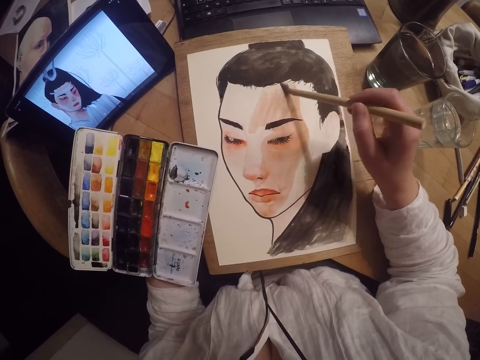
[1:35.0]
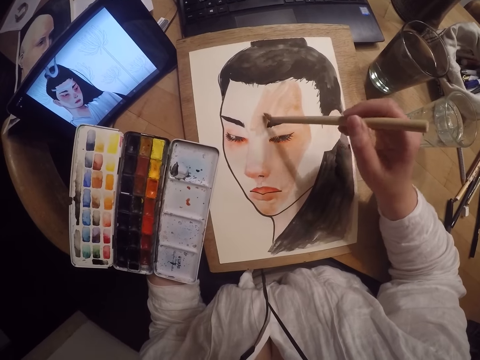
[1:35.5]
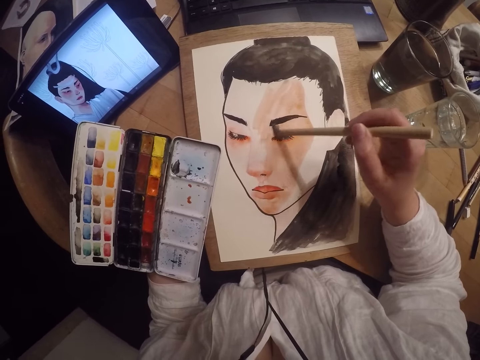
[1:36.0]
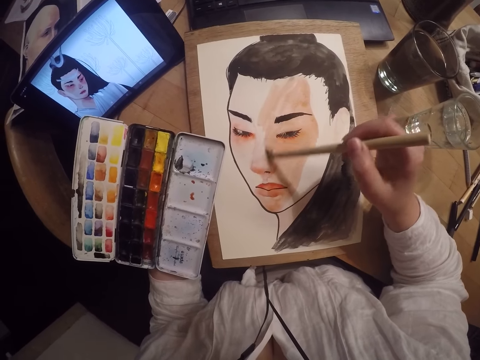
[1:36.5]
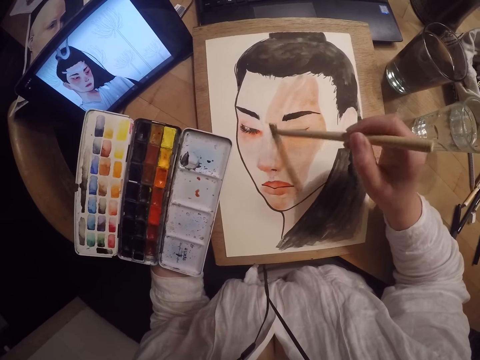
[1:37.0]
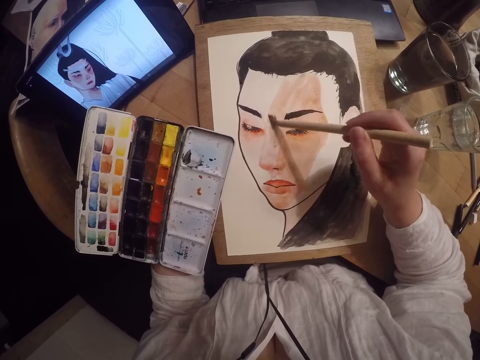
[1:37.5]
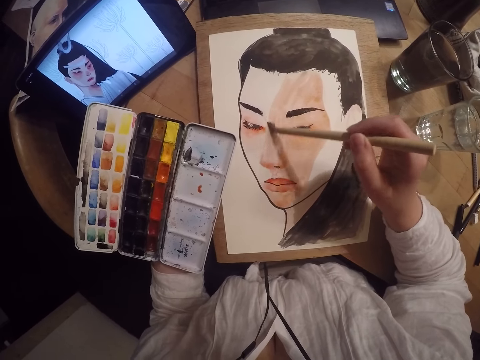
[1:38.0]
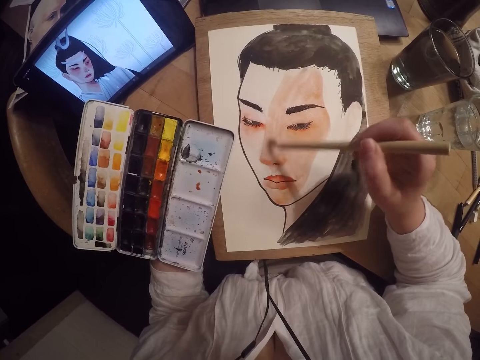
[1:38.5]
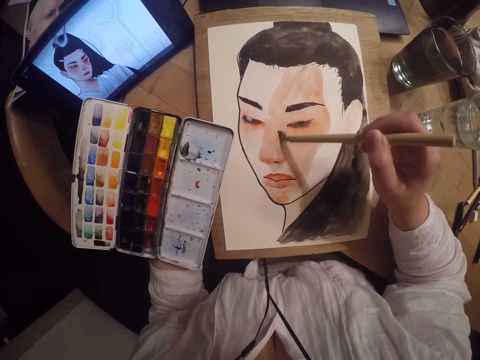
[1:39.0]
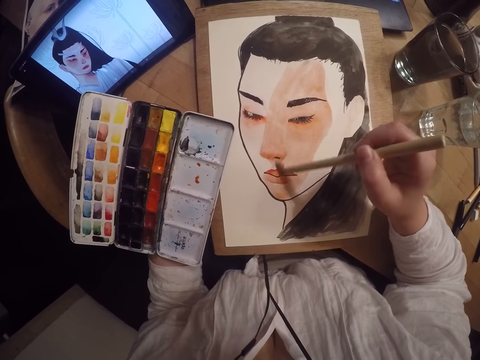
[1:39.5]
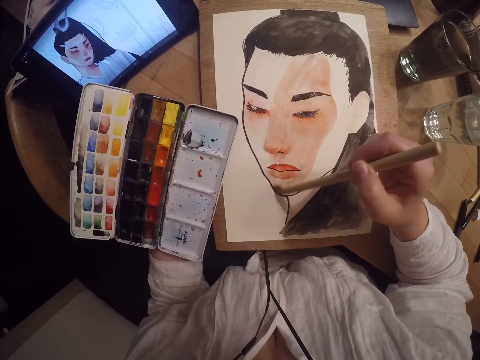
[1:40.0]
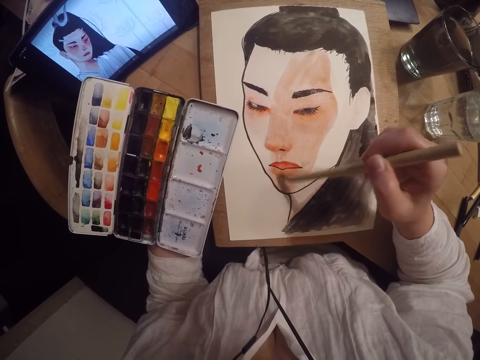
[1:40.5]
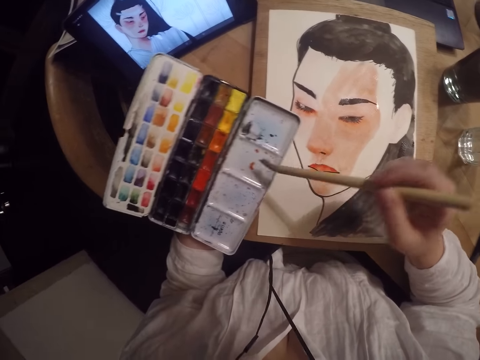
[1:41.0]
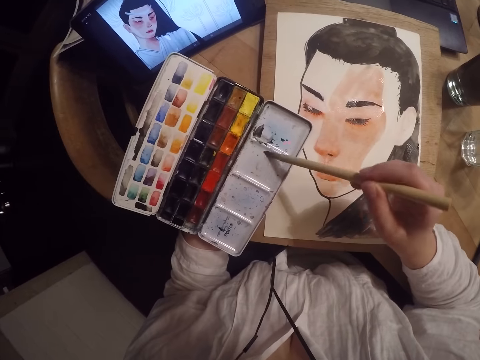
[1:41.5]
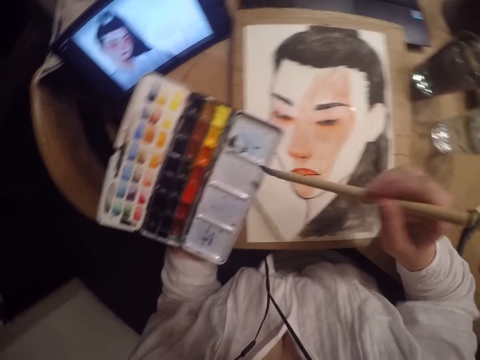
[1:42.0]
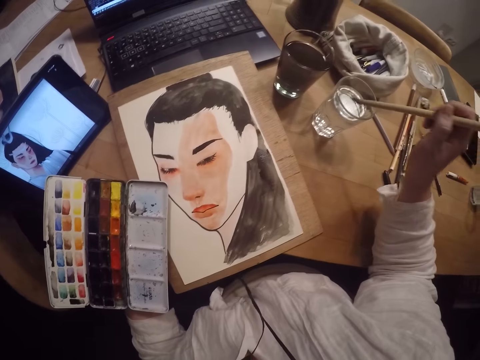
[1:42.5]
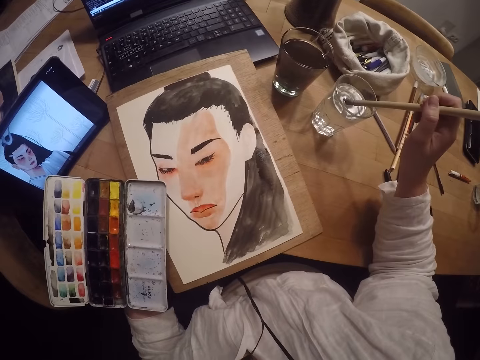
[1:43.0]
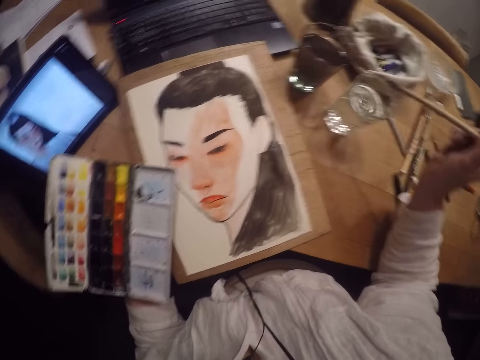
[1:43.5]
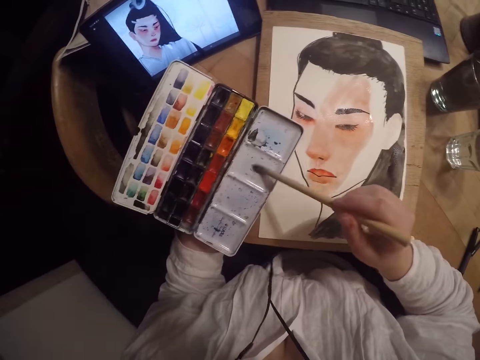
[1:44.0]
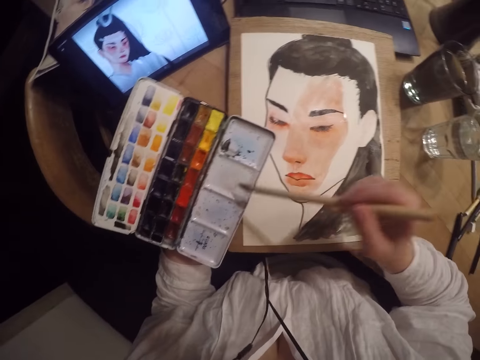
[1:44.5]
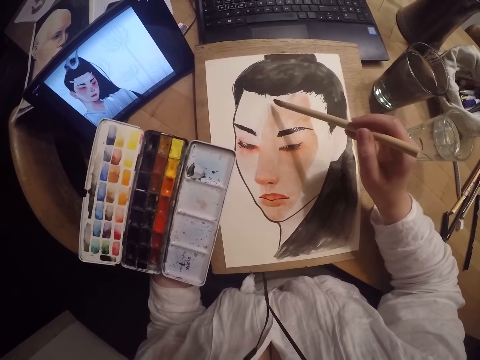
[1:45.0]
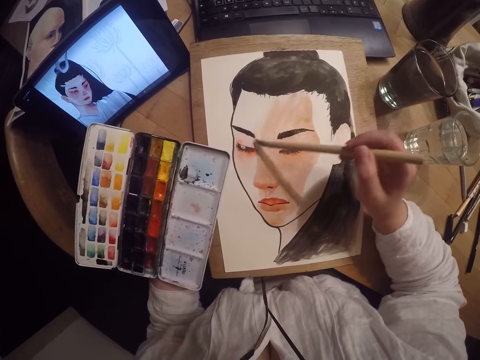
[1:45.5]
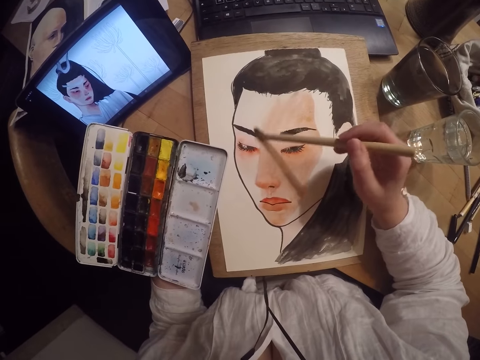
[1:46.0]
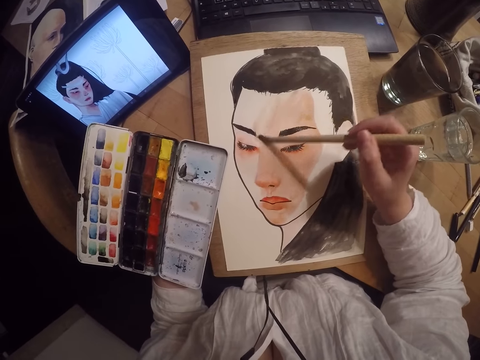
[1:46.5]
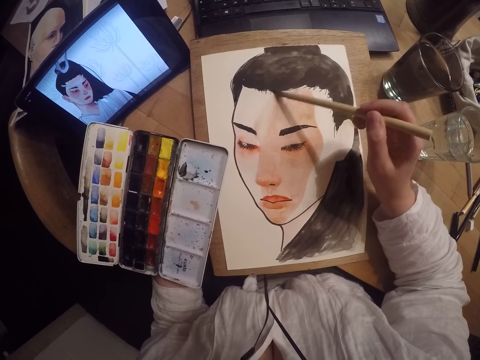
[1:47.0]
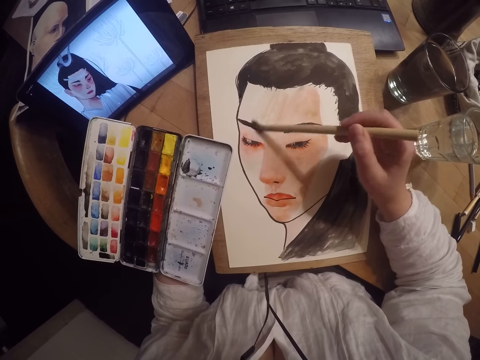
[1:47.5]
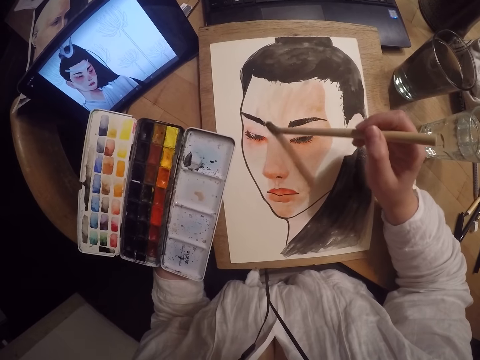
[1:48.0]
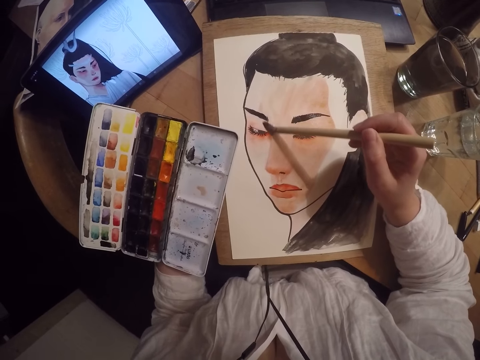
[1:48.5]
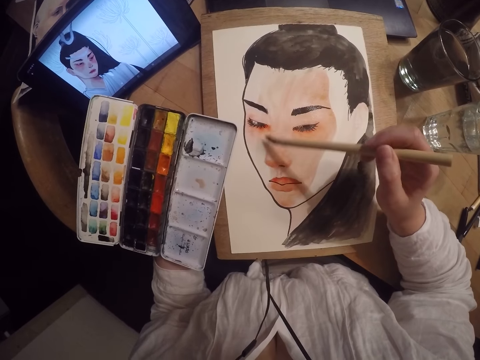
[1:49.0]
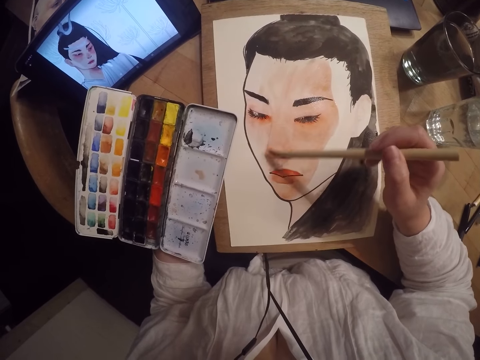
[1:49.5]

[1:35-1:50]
The camera wearer swirls the paint brush on the empty part of the palette. They wipe the brush in the pan watercolor. They dip the paint brush in the glass cup with water. They swirl the paint brush on the empty part of the palette. They wipe the brush in the pan watercolor. They paint the drawing.

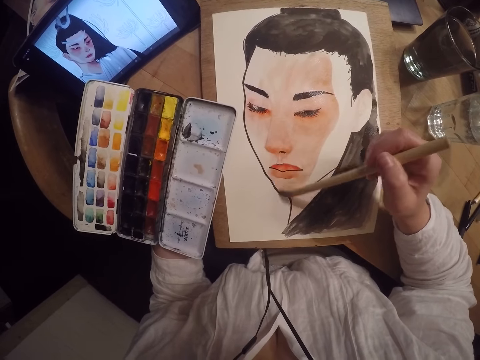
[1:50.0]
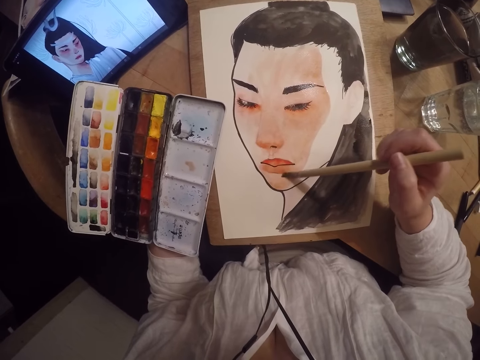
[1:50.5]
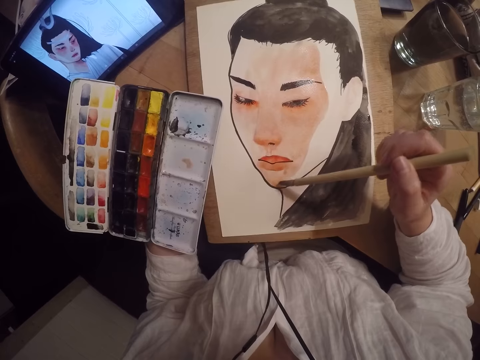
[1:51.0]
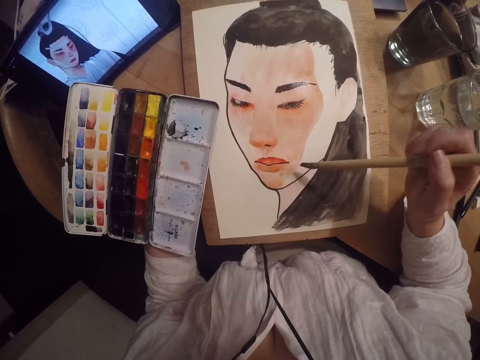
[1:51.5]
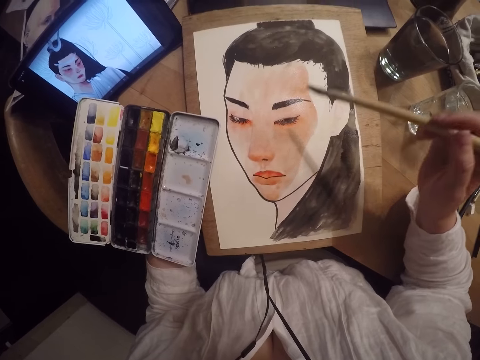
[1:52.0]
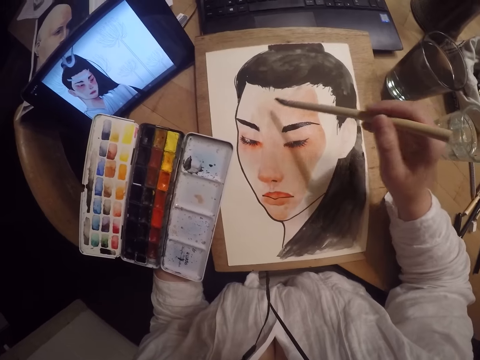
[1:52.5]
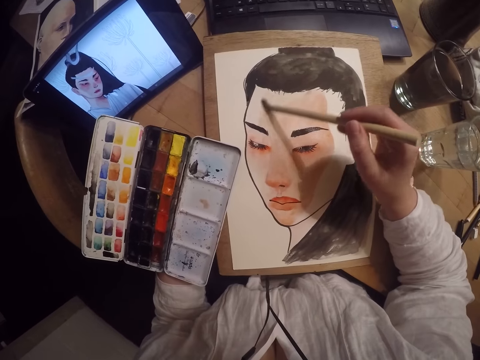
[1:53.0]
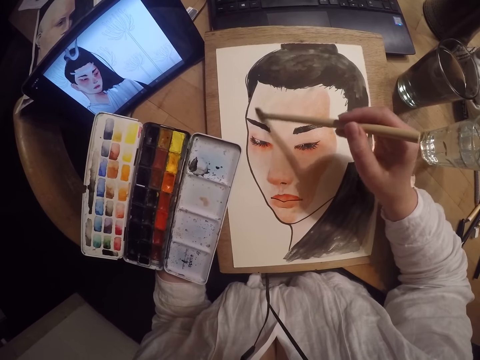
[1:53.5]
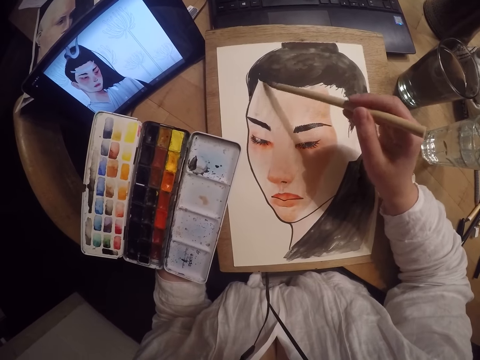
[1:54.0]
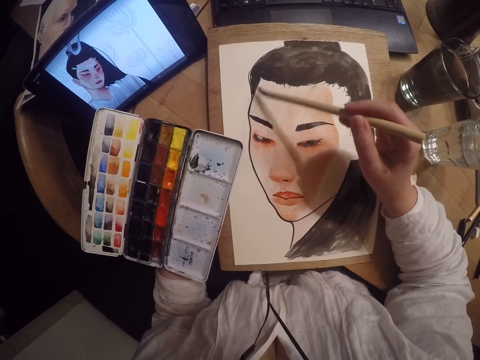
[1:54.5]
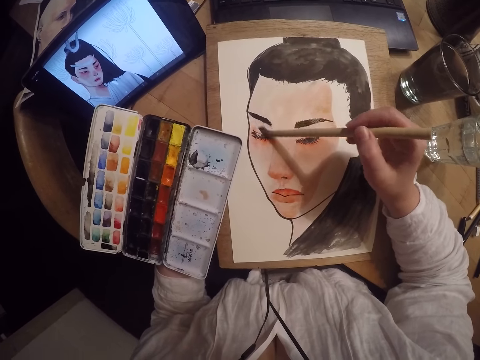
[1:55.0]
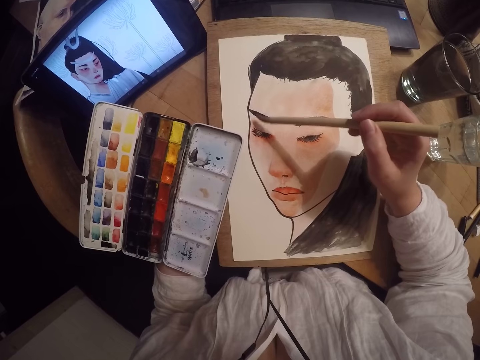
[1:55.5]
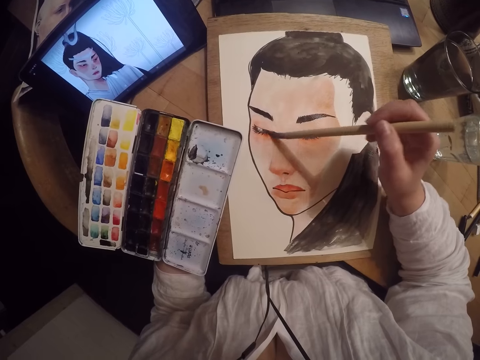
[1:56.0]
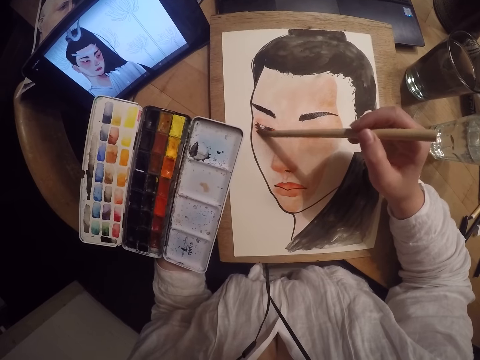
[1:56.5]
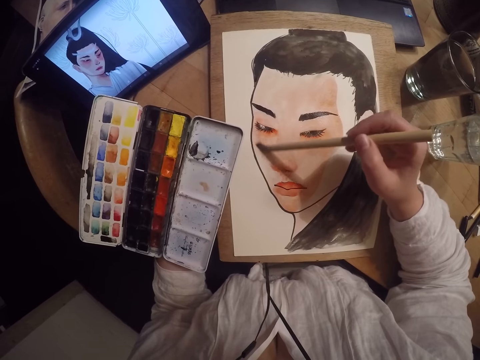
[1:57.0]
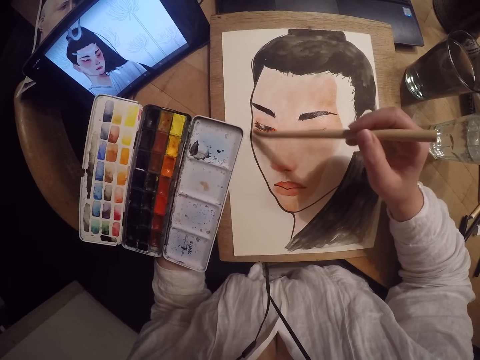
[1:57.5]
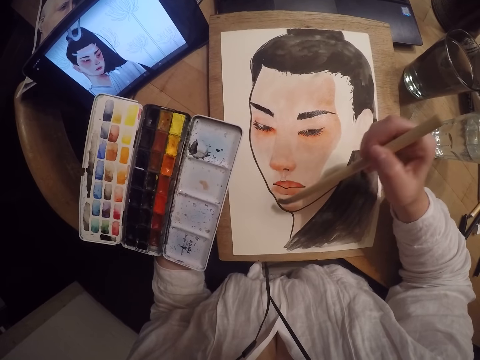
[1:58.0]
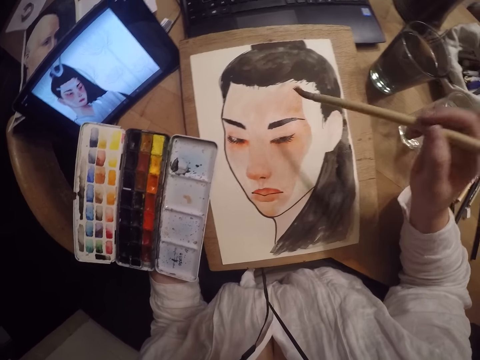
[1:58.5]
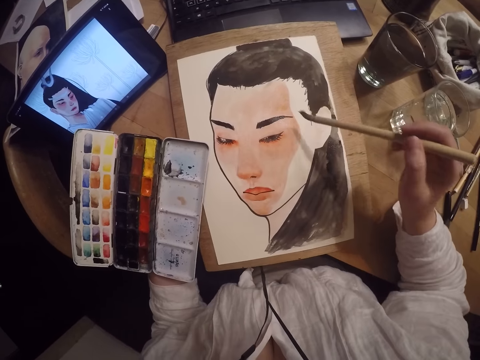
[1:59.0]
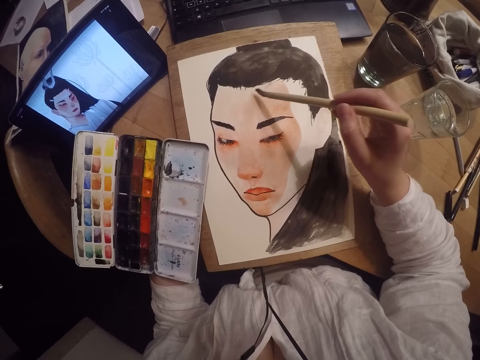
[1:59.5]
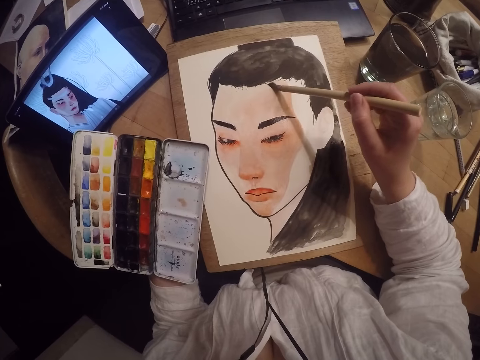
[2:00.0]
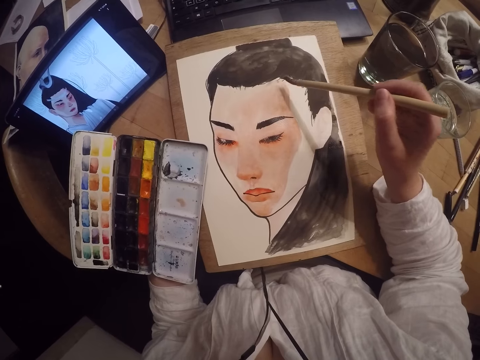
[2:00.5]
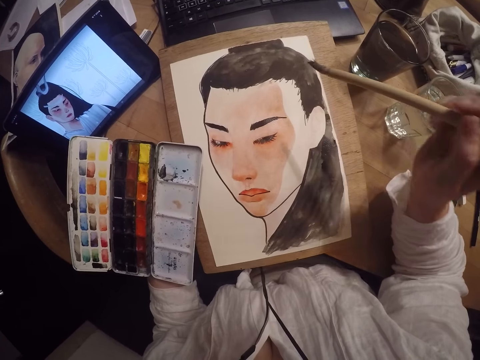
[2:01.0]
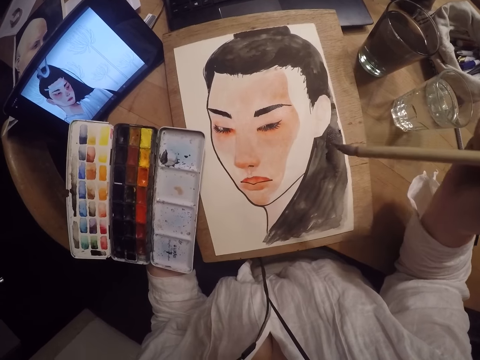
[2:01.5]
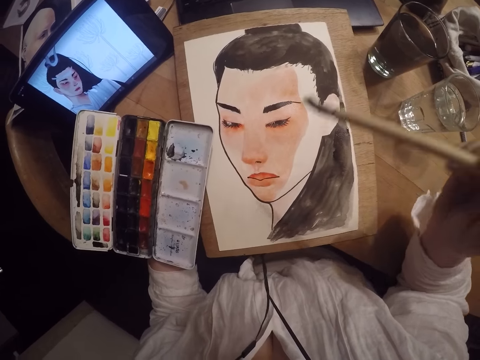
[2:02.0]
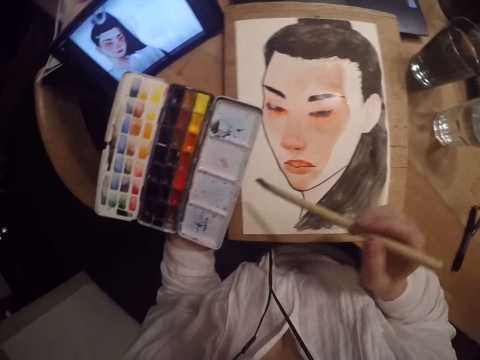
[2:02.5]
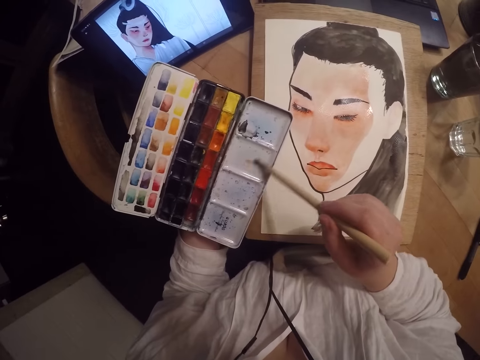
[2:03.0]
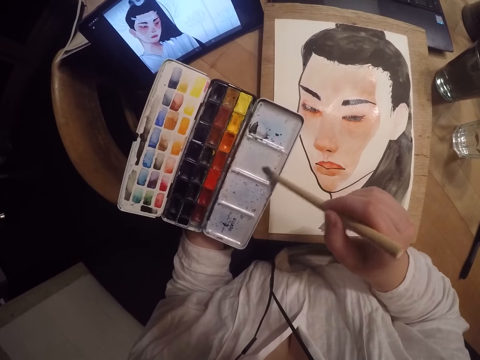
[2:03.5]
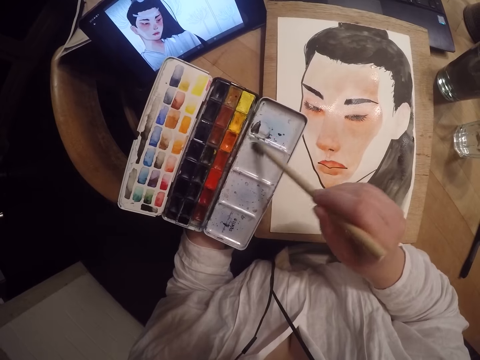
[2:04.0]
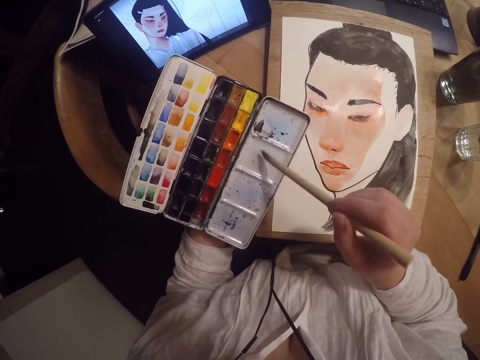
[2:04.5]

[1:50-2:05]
The camera wearer swirls the paint brush on the empty part of the palette. They wipe the brush in the pan watercolor.
